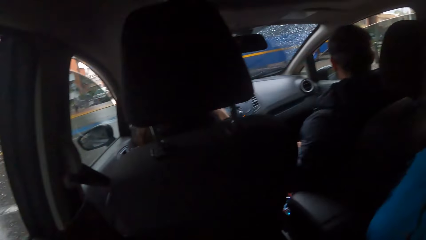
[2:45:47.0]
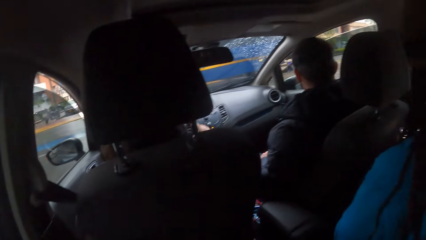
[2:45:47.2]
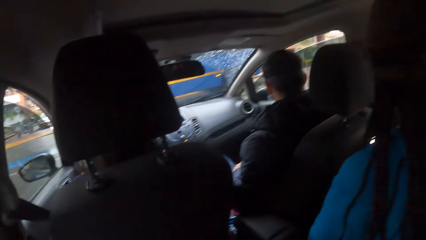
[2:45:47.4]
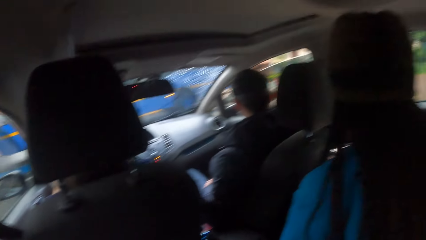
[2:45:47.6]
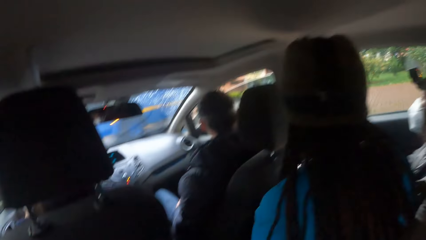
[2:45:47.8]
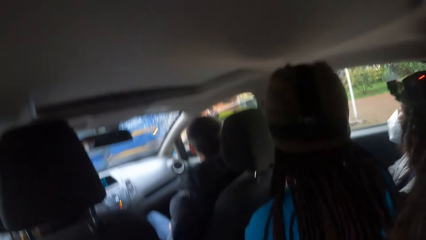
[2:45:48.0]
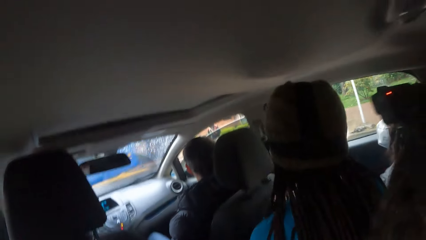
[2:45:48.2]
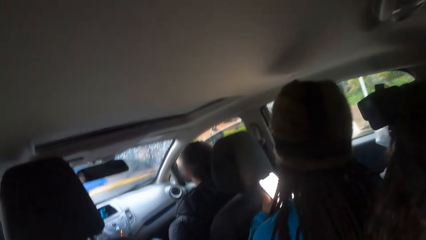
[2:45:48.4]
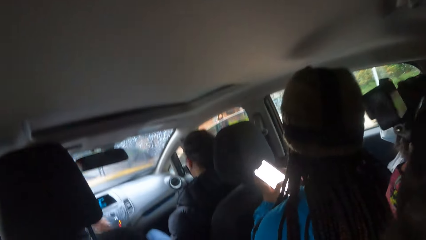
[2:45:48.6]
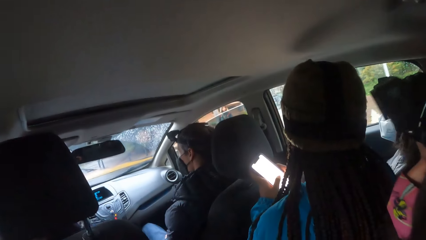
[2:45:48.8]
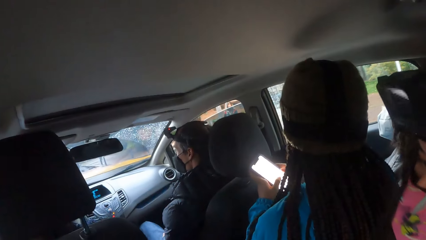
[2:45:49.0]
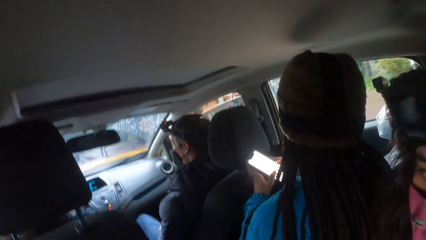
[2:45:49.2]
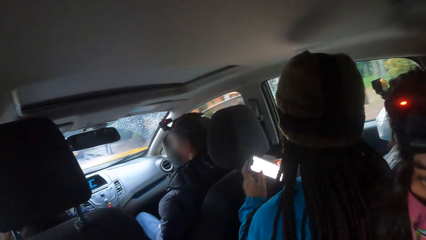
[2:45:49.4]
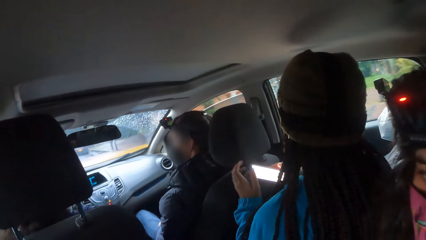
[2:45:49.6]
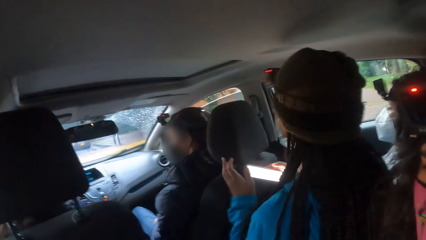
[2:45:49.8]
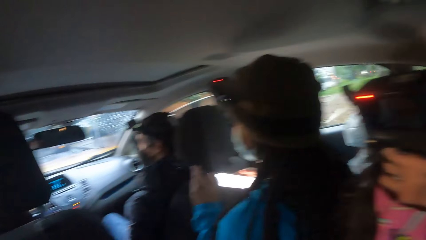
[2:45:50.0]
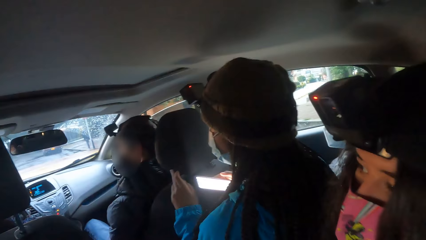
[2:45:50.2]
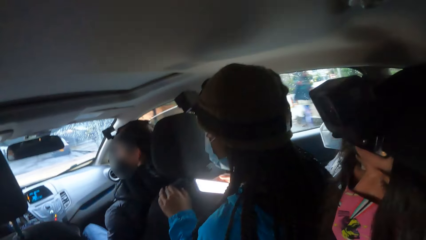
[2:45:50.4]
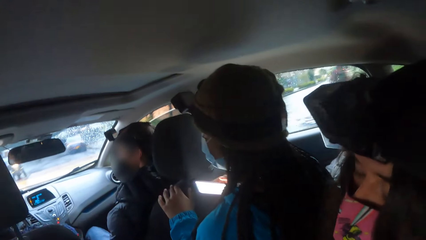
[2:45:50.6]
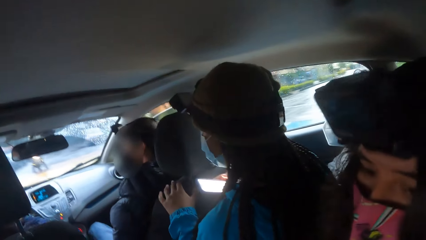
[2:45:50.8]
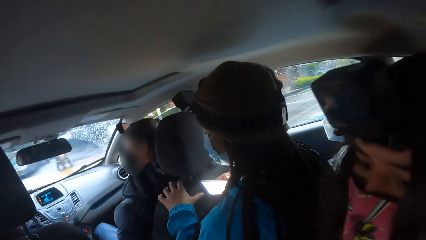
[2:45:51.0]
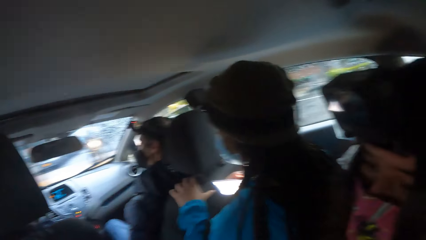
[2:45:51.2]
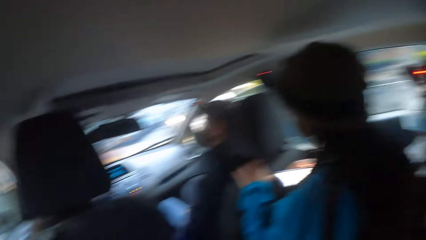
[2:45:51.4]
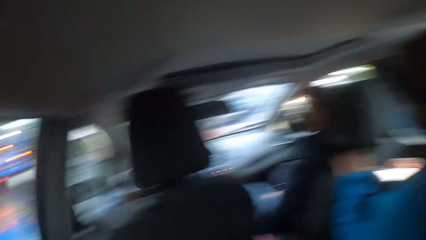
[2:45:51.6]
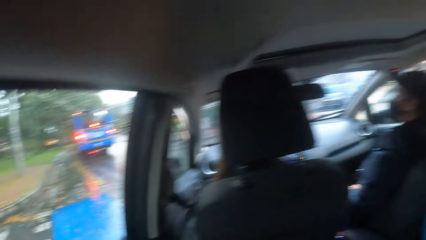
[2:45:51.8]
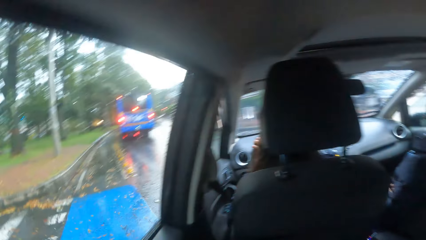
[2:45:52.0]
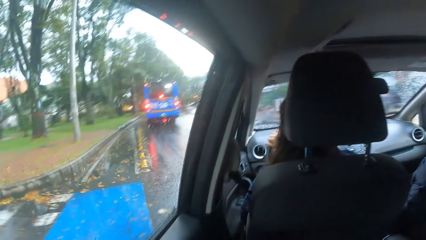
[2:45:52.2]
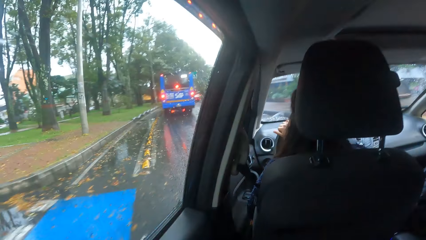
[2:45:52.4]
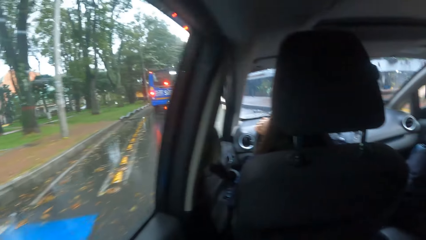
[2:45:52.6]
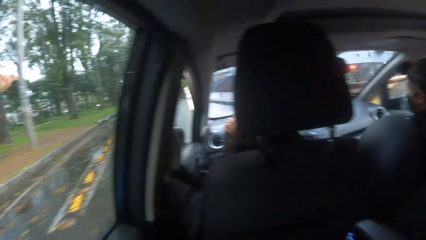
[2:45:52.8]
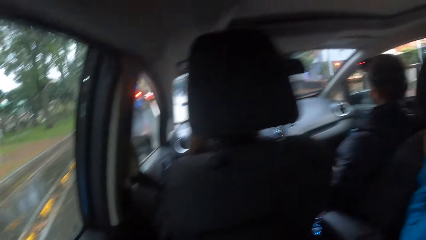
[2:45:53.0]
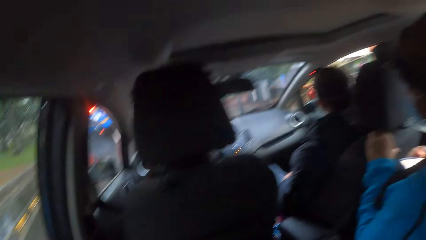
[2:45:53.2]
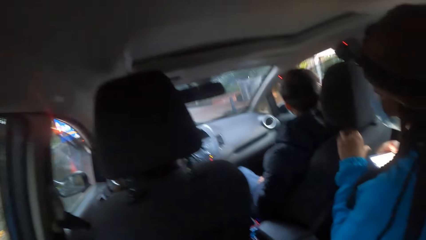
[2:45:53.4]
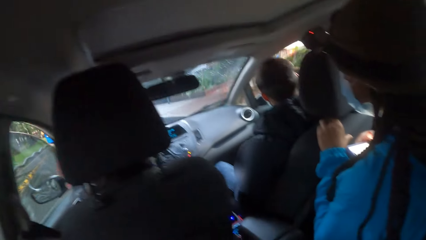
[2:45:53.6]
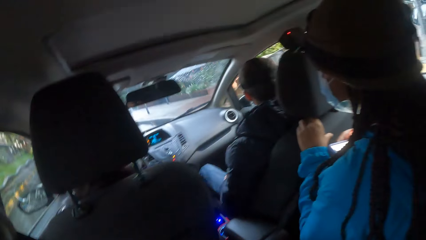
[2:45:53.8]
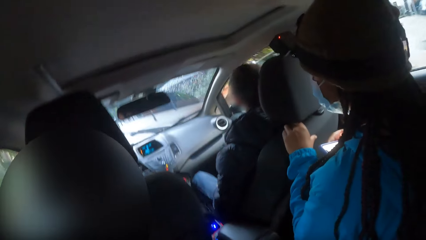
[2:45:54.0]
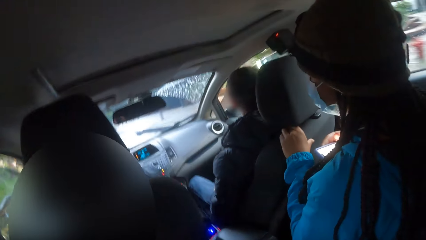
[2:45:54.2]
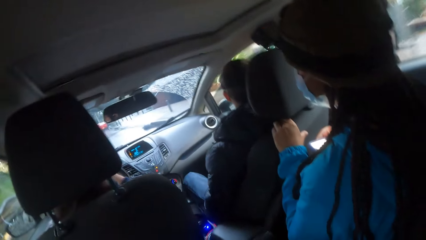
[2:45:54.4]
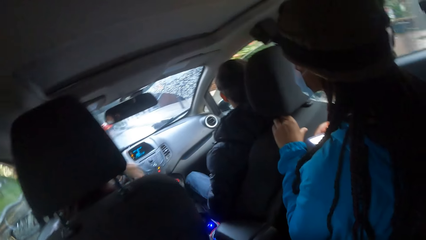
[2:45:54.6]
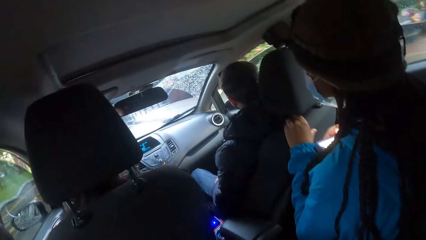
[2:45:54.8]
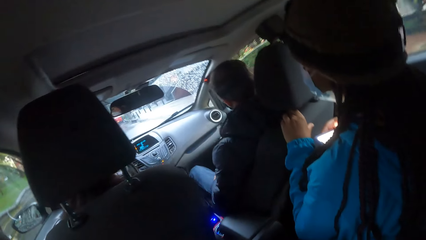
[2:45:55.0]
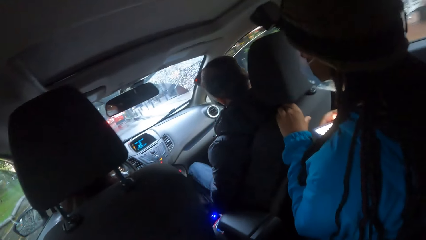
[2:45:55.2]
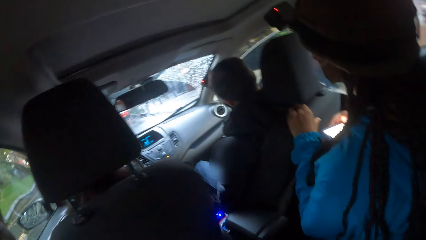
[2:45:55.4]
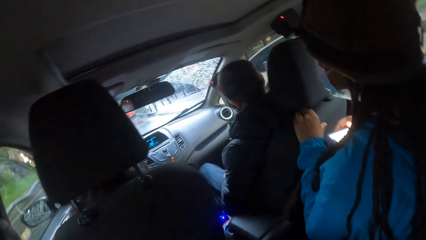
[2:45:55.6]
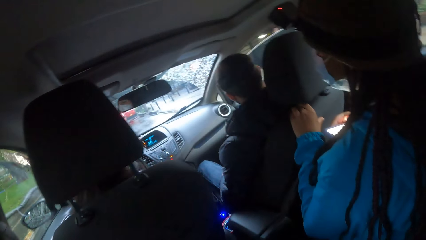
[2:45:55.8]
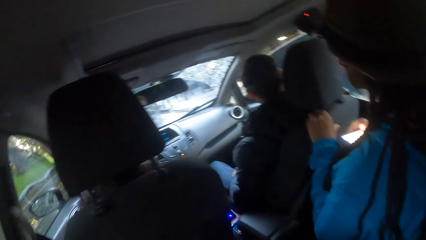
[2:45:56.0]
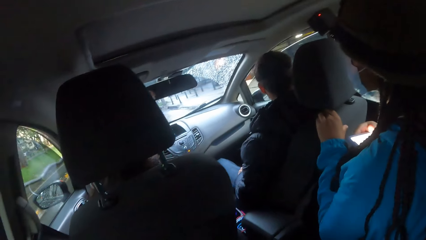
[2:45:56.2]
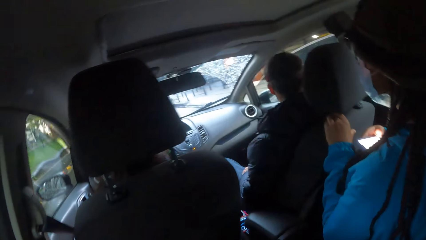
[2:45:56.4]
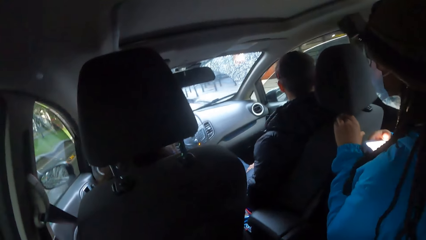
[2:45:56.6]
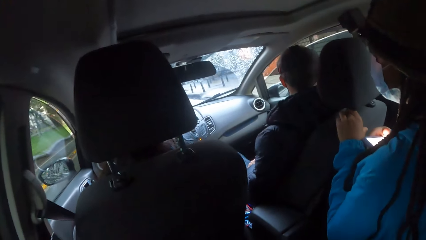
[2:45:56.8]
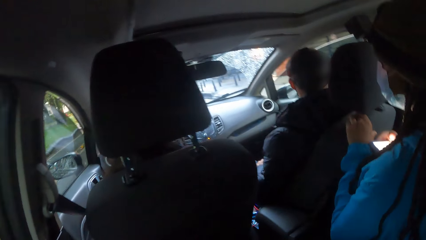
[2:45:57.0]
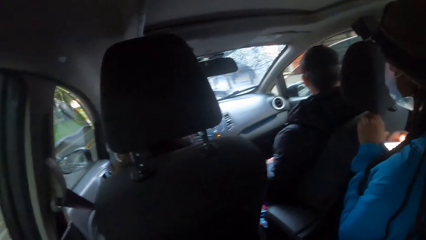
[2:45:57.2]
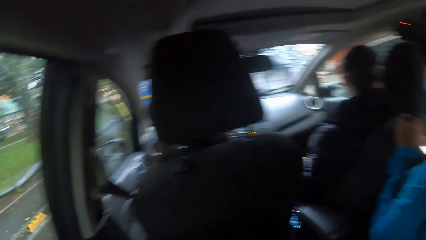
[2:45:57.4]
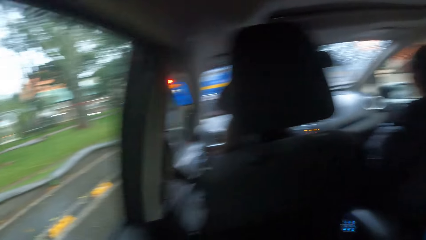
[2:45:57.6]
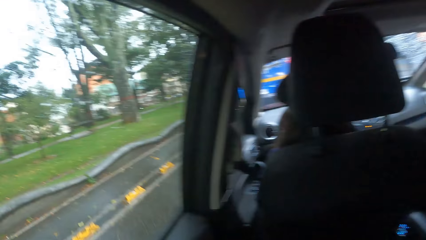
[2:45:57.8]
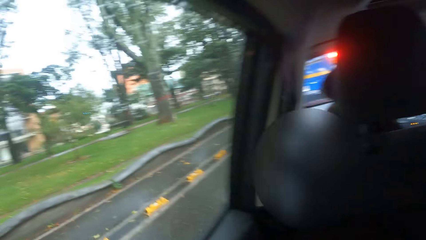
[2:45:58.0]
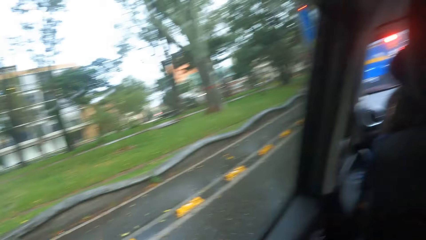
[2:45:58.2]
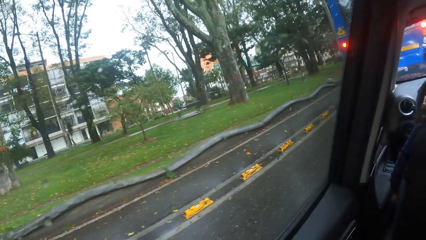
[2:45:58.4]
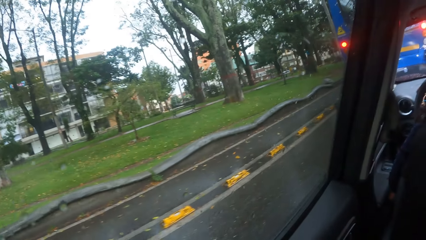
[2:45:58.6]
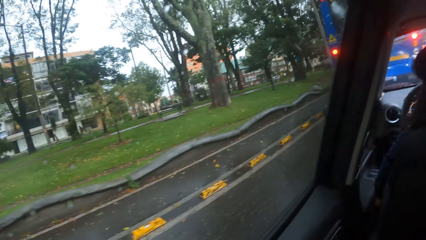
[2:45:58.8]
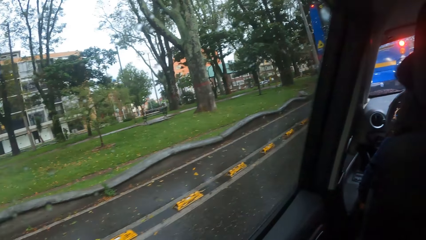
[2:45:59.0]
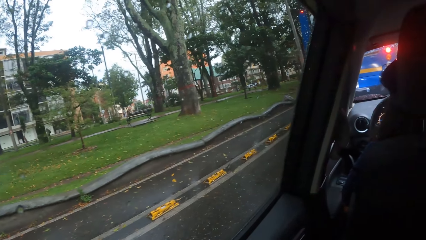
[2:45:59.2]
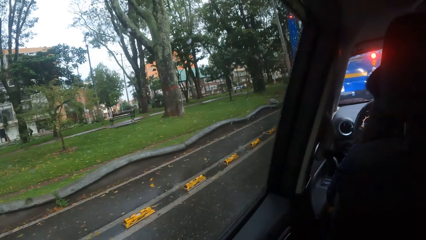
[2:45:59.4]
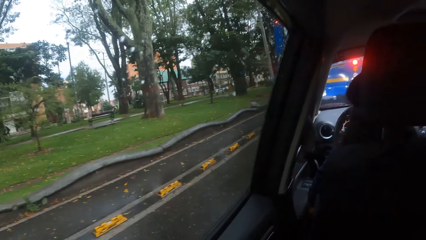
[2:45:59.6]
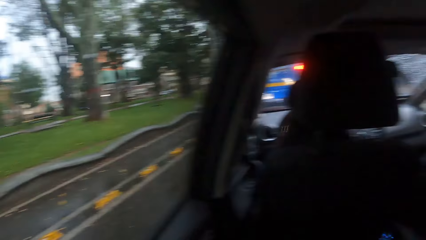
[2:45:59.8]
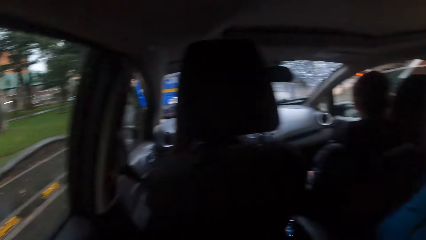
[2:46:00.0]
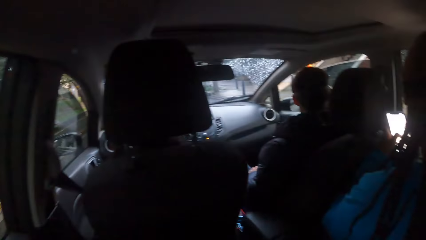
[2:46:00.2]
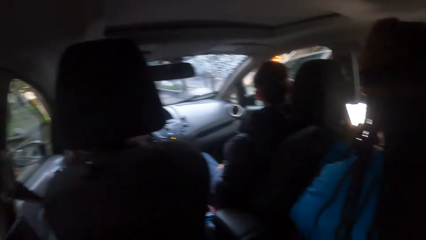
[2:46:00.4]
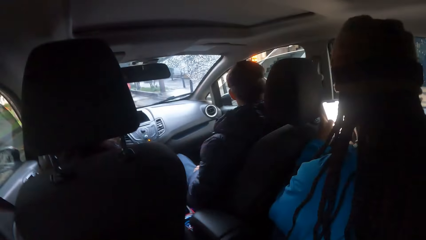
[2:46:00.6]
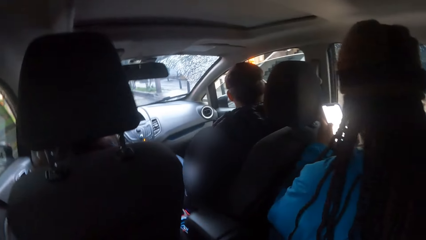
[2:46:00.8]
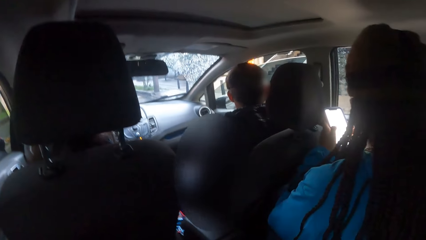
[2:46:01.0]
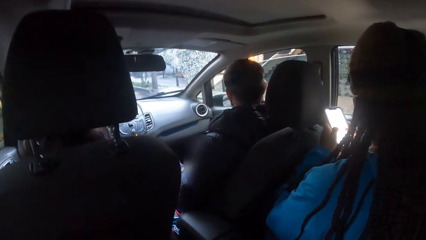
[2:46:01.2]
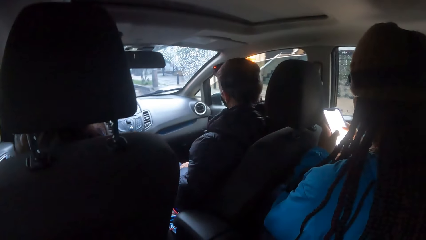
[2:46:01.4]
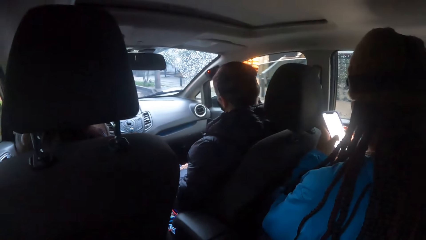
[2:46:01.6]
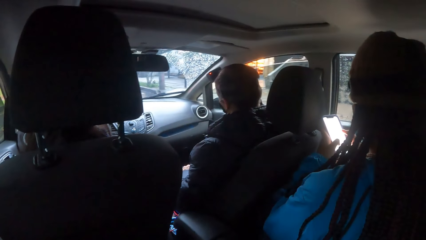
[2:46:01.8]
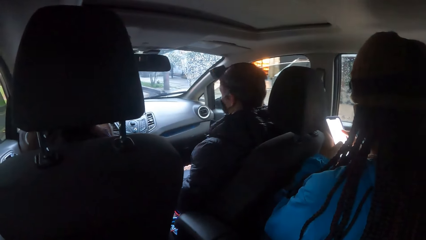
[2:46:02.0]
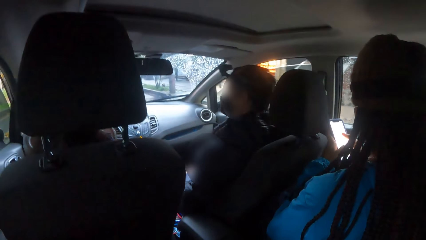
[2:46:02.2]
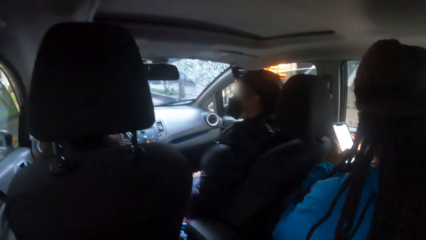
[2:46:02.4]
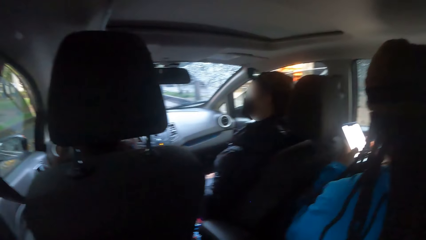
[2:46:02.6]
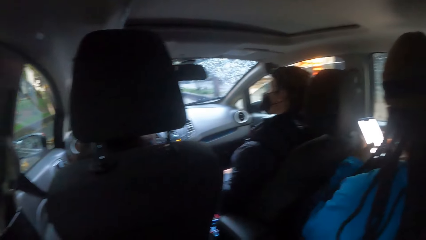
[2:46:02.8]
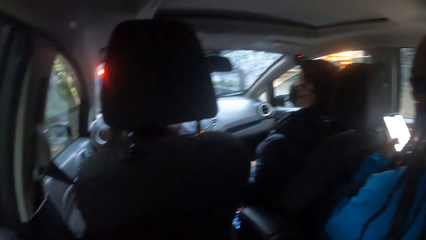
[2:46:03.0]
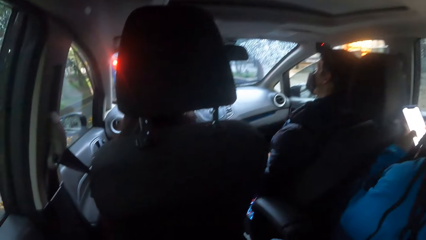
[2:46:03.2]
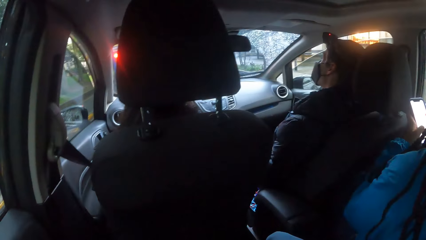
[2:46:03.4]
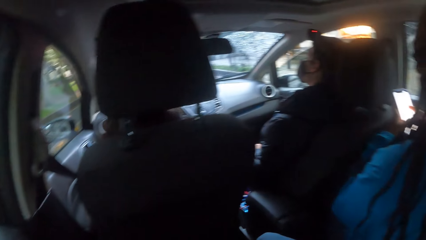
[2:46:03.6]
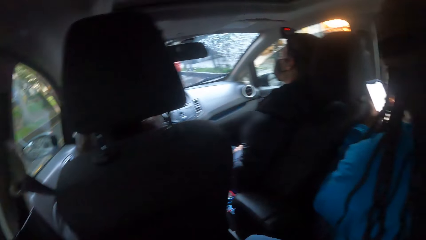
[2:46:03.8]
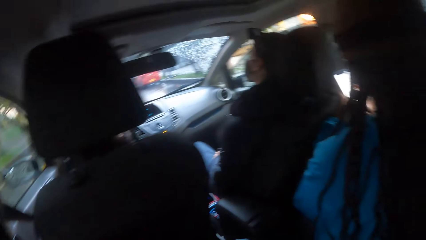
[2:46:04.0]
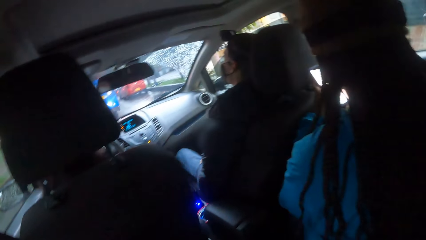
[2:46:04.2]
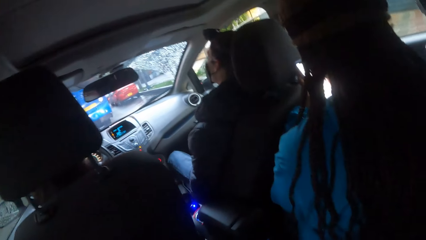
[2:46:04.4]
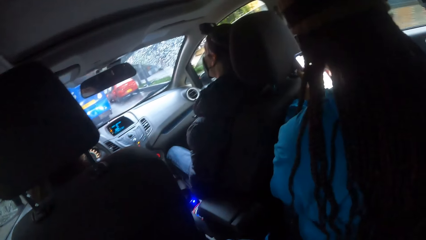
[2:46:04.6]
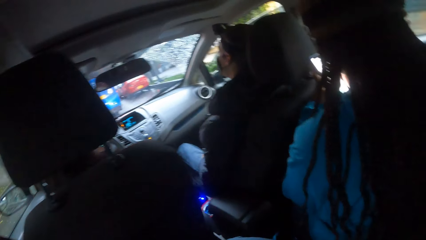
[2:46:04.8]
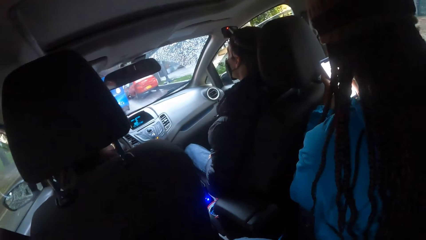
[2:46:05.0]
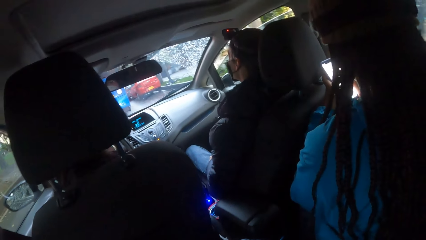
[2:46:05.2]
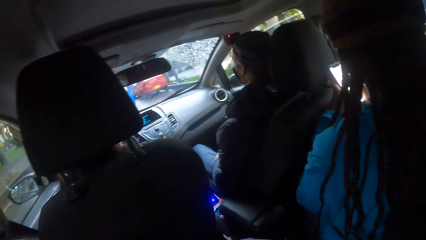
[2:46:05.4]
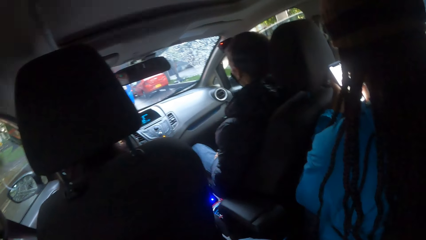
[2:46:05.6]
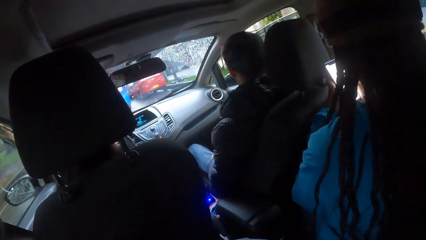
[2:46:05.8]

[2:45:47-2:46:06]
A woman moves her left hand from a phone to a car chair. She operates the phone in both hands.
